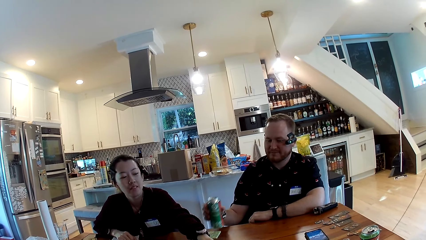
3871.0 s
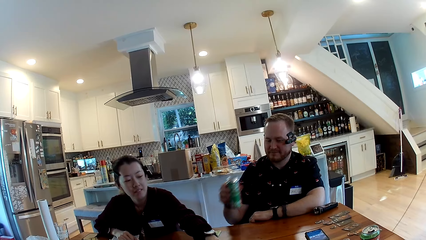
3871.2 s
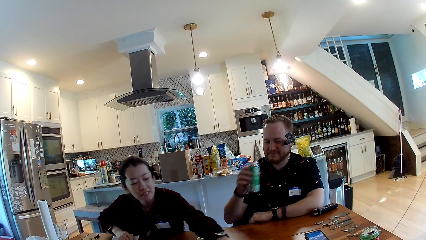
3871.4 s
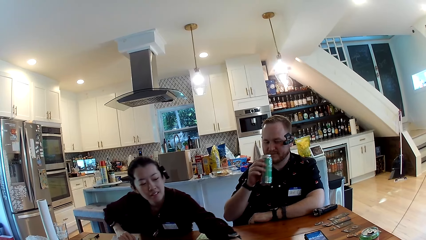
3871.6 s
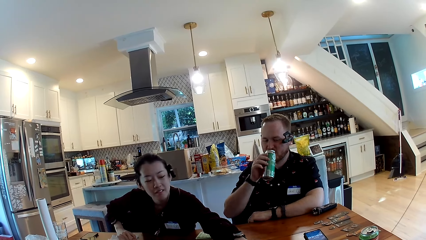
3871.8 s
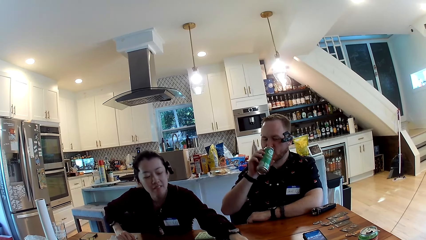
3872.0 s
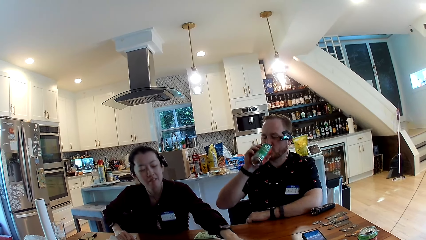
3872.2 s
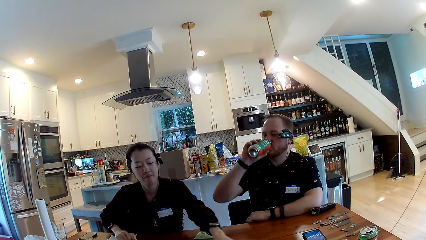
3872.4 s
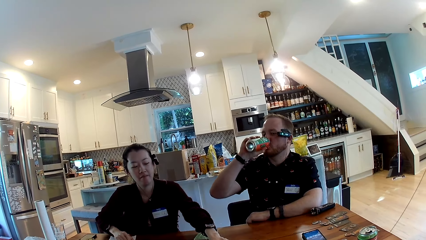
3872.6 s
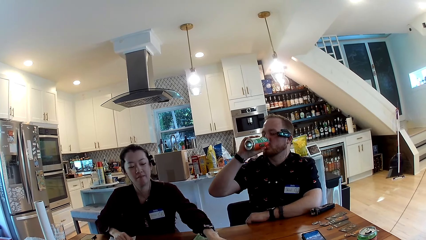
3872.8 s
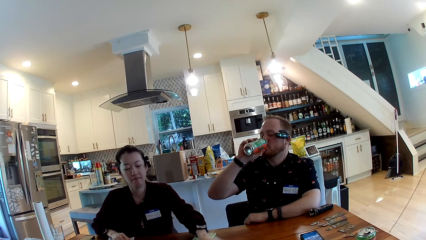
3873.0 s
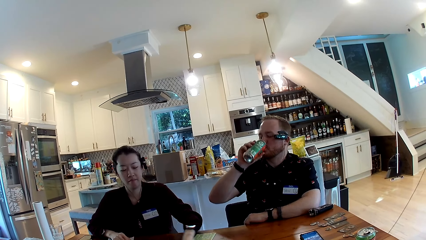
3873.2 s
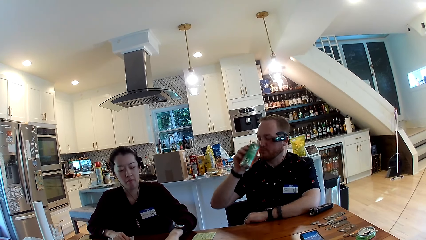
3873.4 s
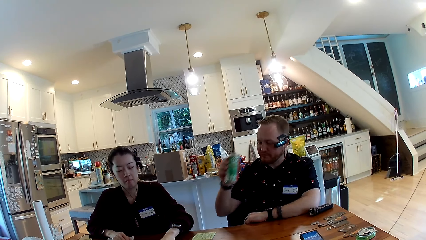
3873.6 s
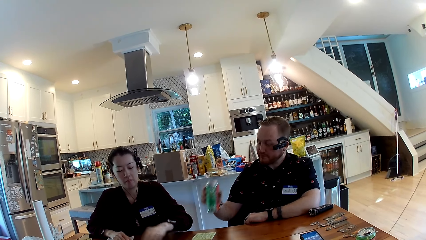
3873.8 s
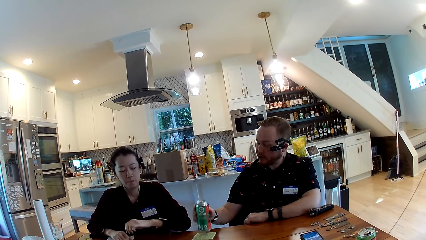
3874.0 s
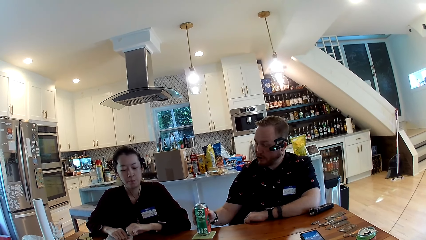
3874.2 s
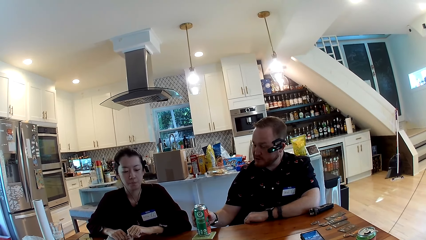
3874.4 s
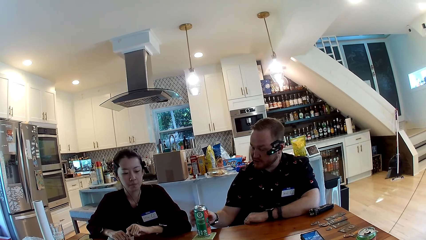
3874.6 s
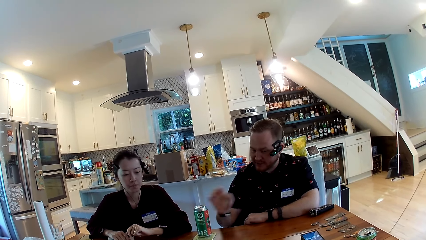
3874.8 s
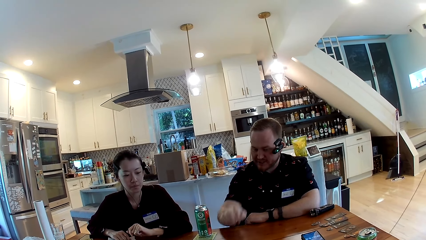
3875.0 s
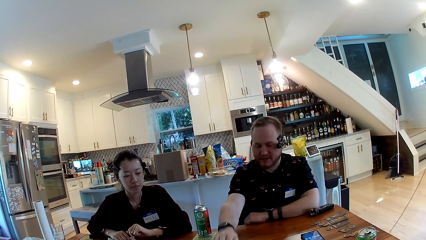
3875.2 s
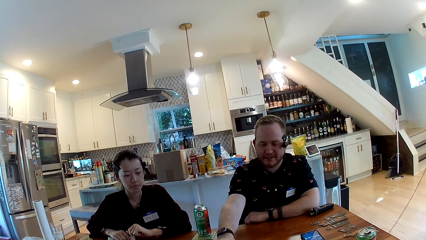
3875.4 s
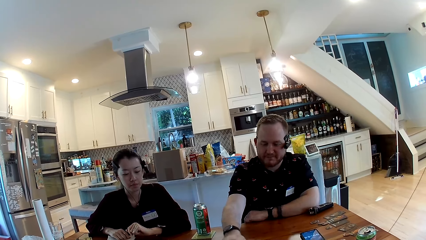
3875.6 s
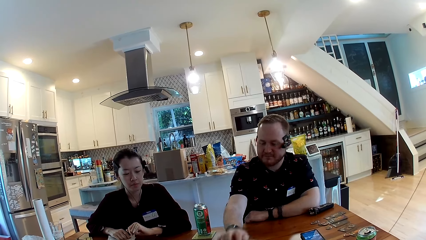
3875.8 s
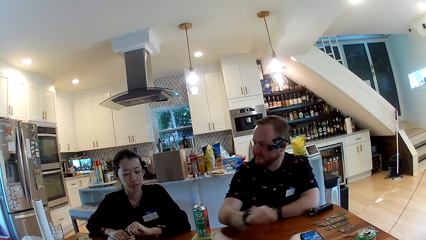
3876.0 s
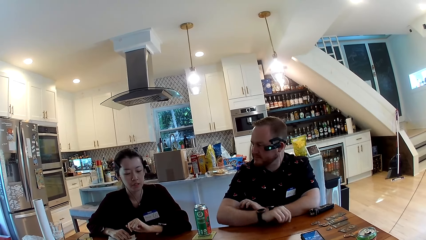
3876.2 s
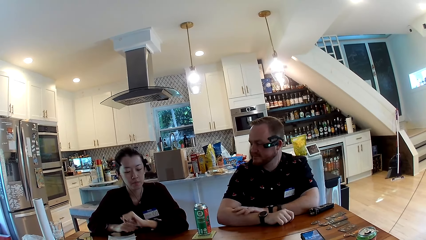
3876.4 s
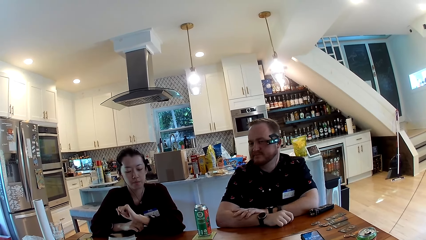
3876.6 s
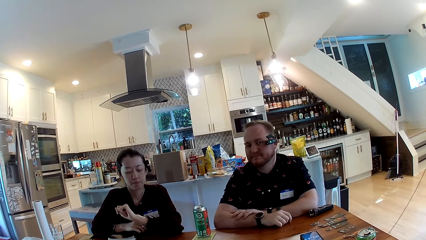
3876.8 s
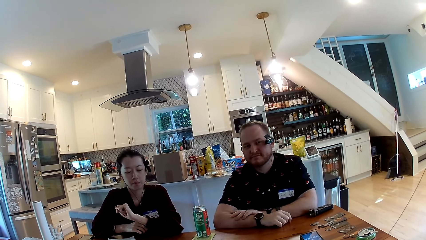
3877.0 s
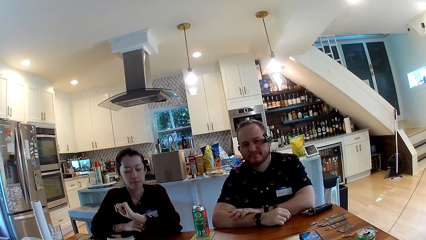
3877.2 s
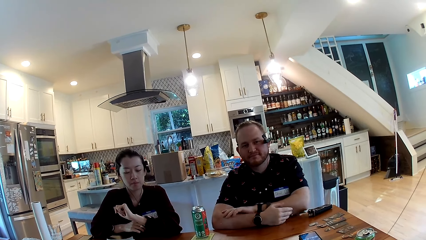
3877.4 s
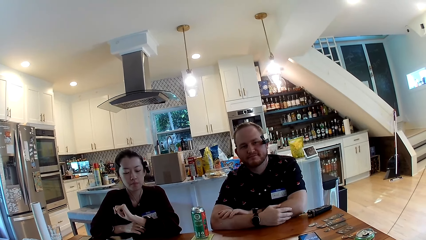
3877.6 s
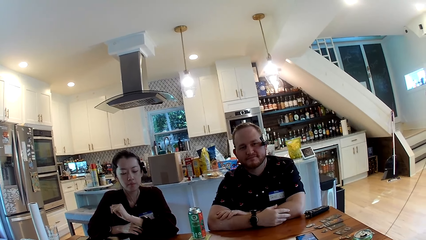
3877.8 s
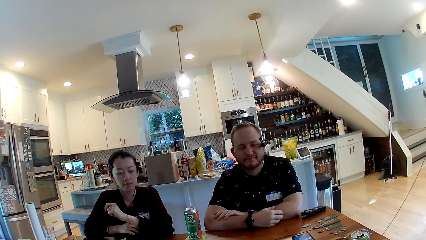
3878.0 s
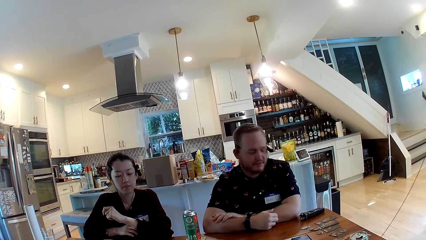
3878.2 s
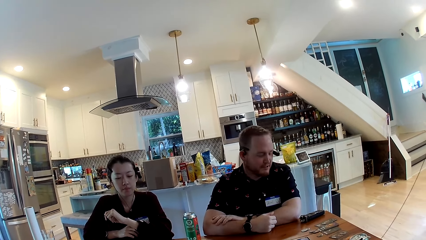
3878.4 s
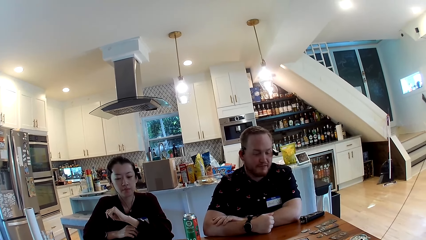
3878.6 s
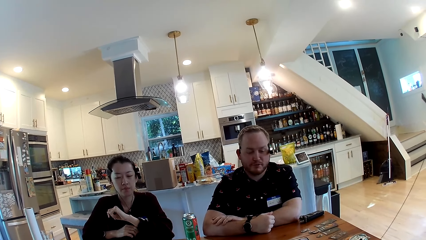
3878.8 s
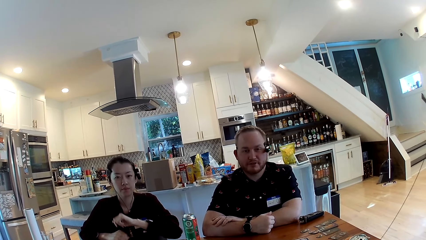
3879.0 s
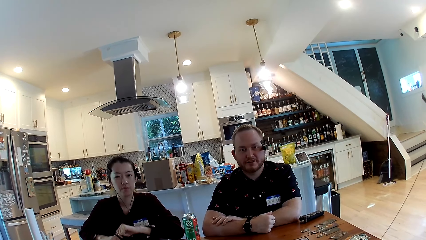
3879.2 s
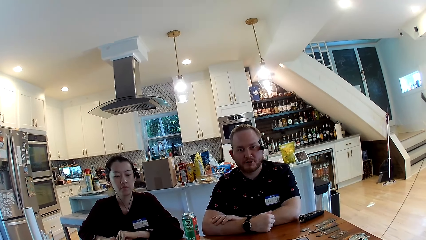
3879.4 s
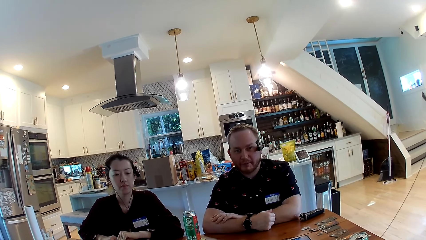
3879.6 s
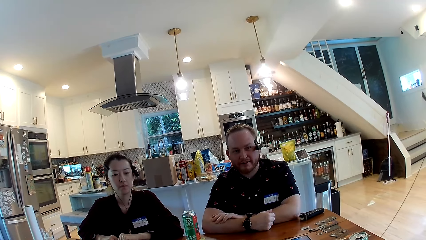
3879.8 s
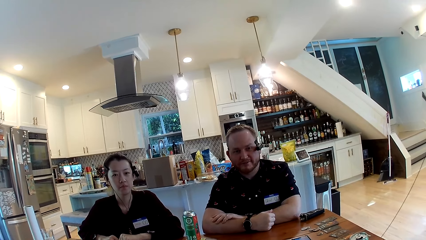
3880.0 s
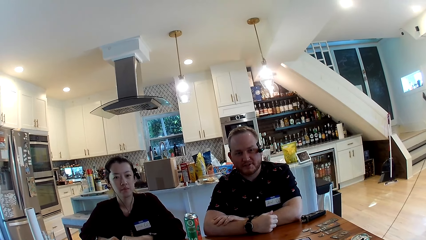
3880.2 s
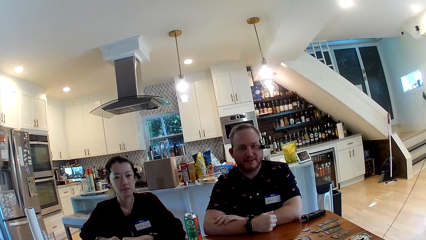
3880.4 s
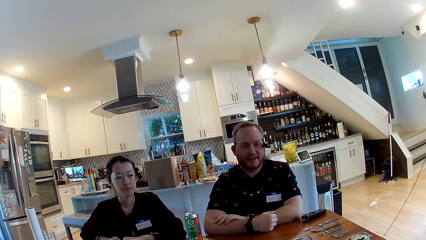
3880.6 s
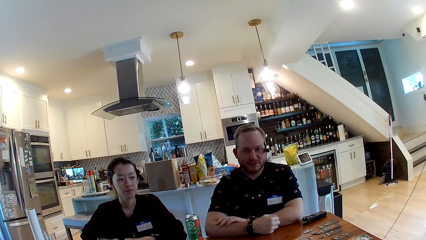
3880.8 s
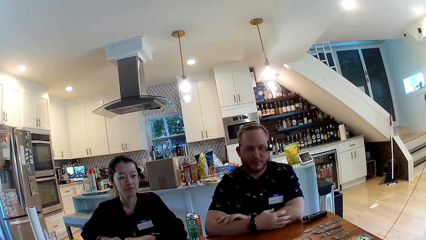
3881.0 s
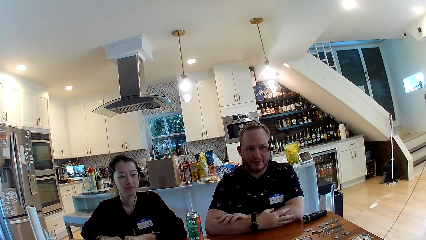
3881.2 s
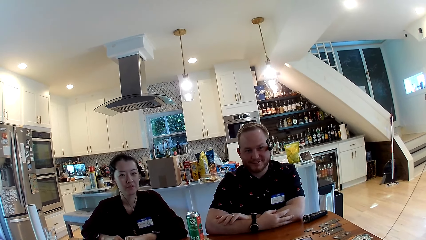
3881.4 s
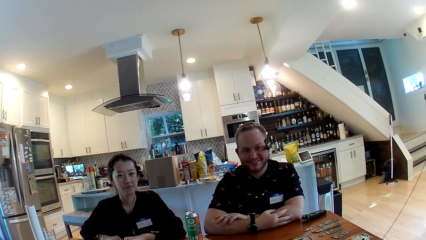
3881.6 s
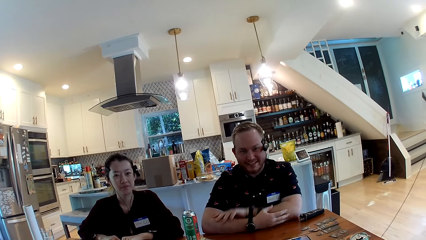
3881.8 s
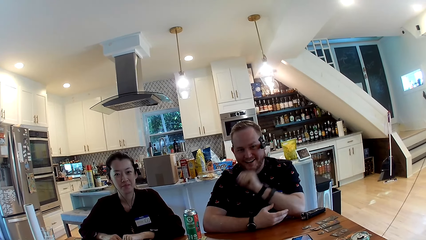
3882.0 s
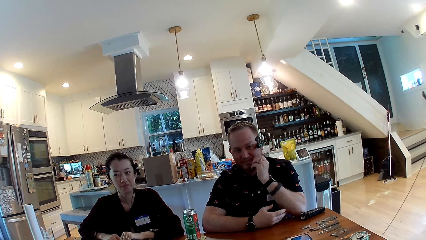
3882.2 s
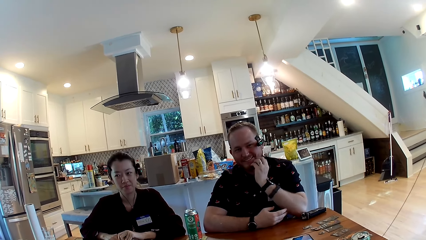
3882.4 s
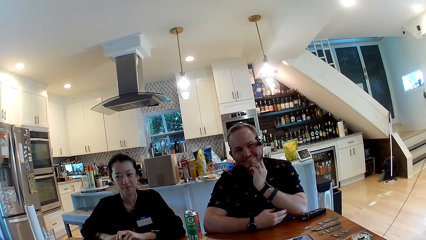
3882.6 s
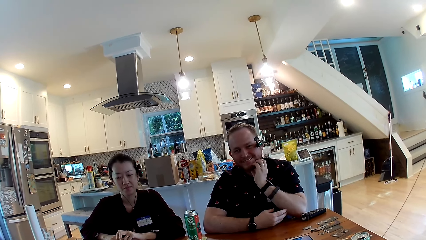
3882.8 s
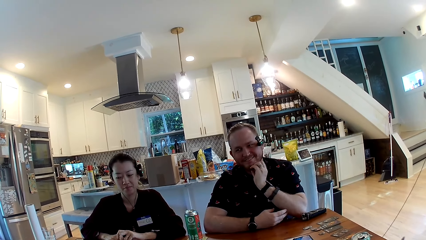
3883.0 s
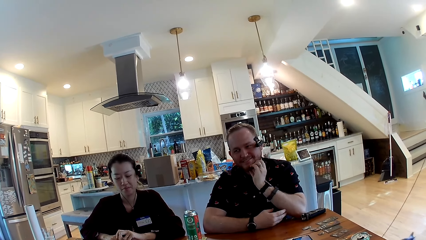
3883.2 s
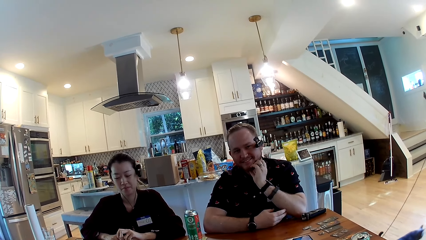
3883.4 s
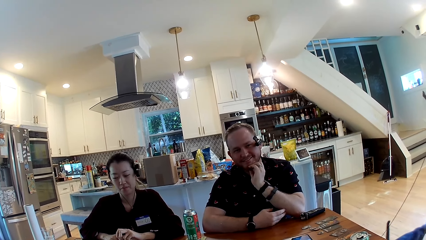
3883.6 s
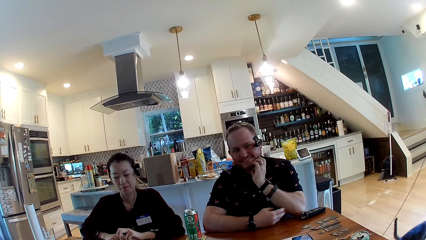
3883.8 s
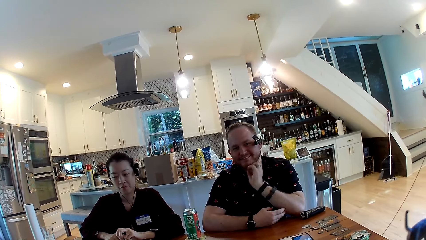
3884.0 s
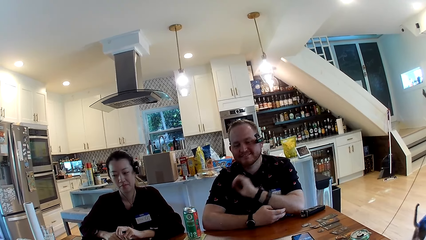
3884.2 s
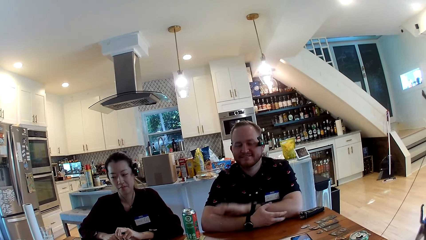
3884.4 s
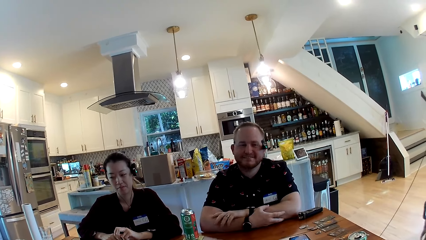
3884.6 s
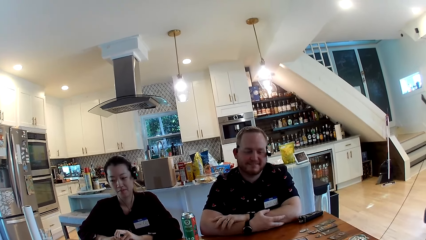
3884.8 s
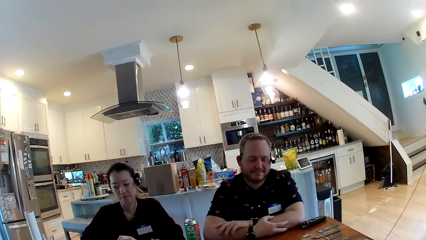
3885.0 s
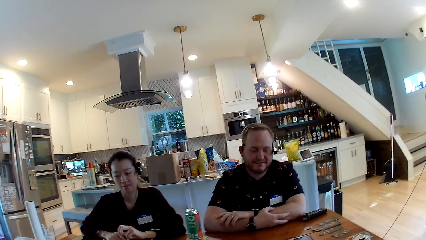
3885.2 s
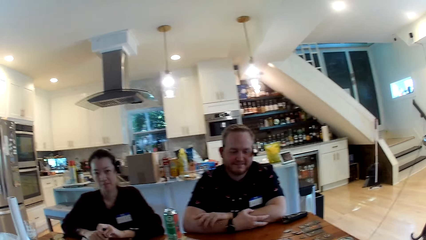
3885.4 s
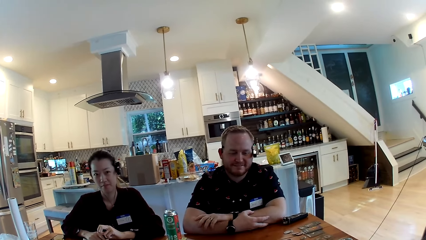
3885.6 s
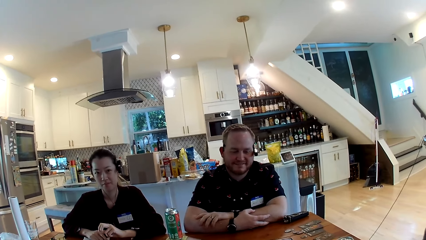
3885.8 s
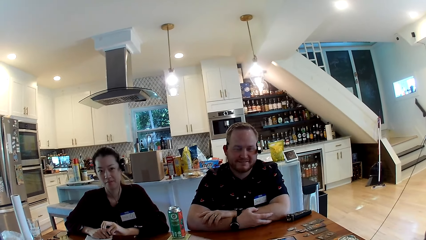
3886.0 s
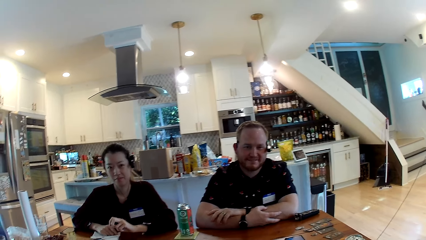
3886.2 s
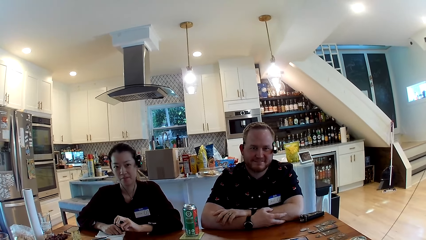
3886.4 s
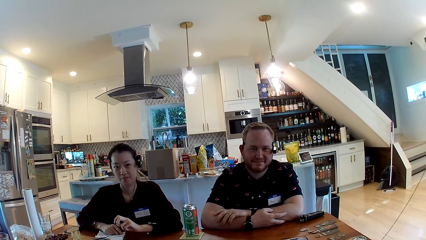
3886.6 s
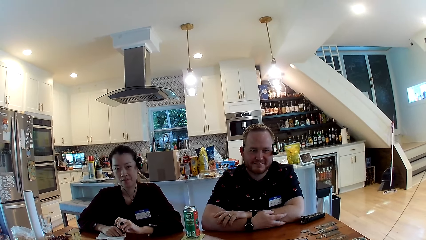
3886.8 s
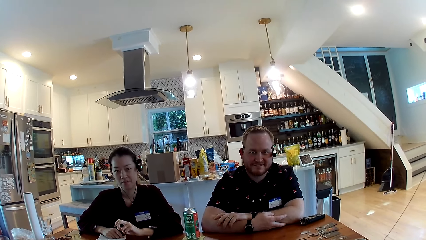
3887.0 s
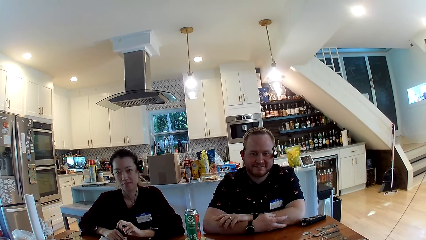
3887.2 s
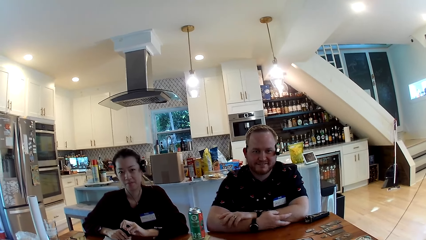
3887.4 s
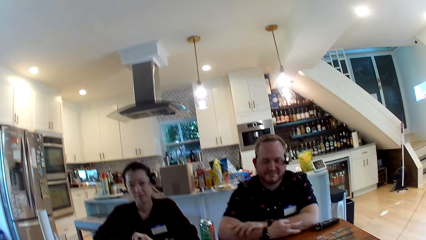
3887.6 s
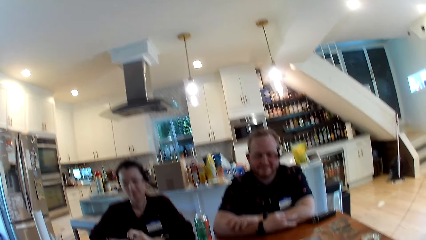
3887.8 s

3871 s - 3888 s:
The man lifts a can of alcohol from the table with his right hand. The woman adjusts a card on the table with her left hand. The man drinks from the can of alcohol in his right hand. The man converses with the woman. The woman places her right hand on the table. The man drops the can of alcohol on the table with his right hand. The man adjusts a card on the table with his right hand and places his right hand on the table. The woman removes her left hand from the table. The man places his left hand on his right hand. The camera wearer converses with the man, another woman and the first woman. The man scratches his jaw with his left hand and places his left hand on his right hand.
